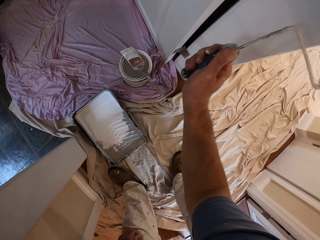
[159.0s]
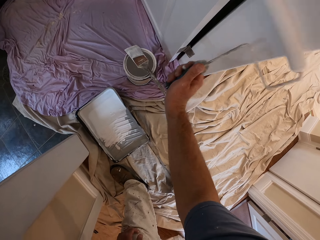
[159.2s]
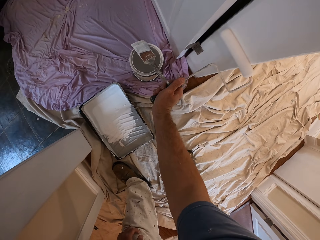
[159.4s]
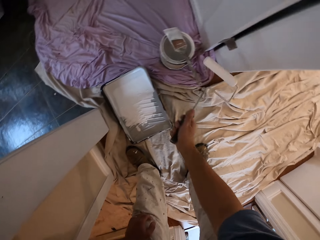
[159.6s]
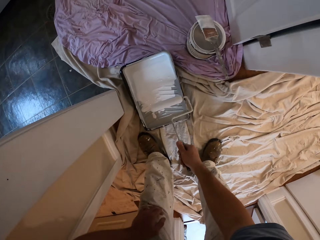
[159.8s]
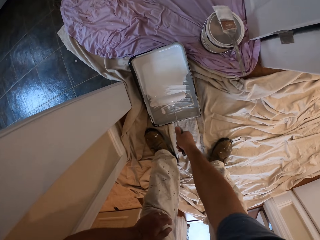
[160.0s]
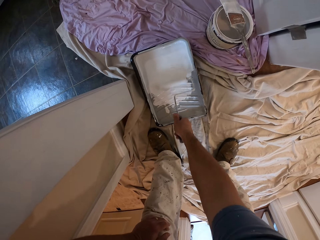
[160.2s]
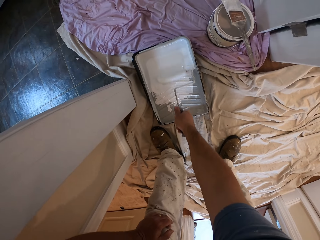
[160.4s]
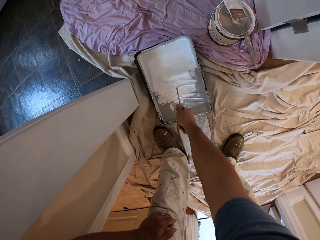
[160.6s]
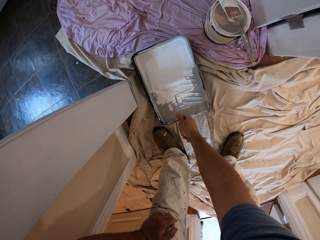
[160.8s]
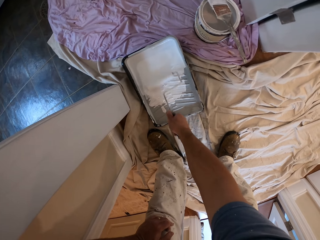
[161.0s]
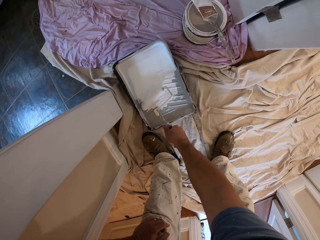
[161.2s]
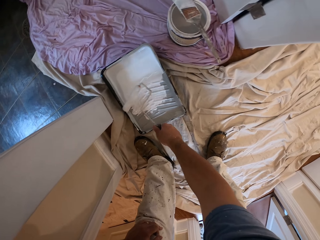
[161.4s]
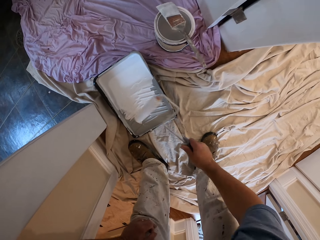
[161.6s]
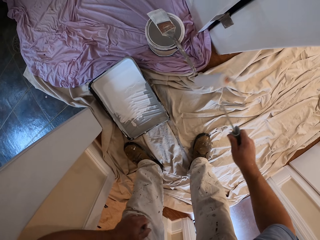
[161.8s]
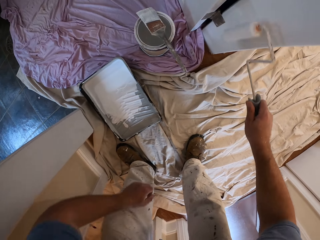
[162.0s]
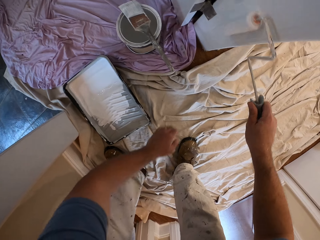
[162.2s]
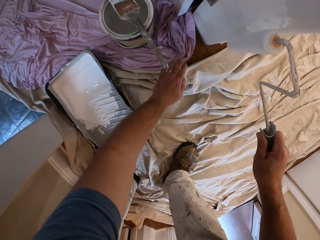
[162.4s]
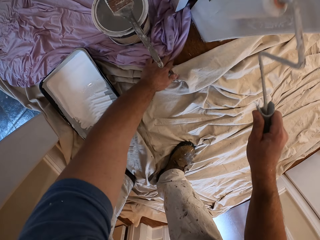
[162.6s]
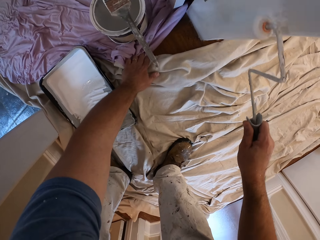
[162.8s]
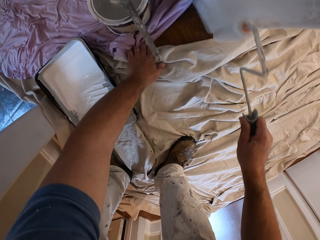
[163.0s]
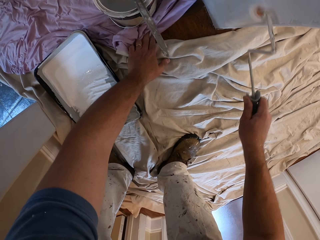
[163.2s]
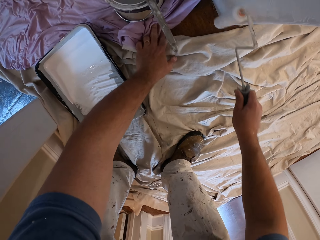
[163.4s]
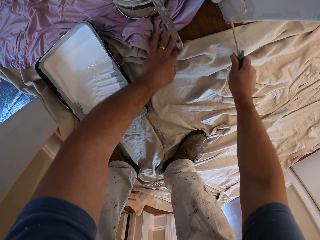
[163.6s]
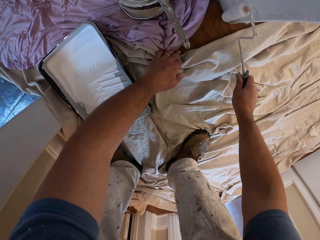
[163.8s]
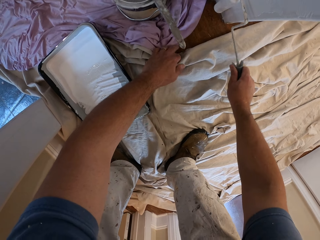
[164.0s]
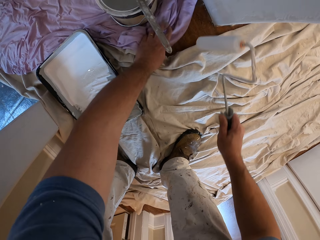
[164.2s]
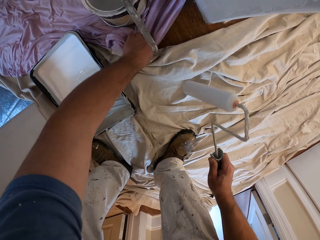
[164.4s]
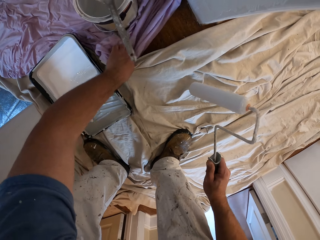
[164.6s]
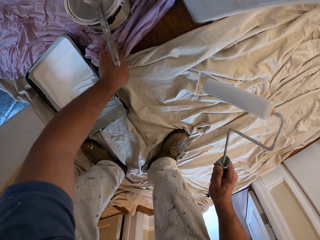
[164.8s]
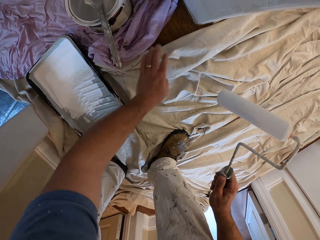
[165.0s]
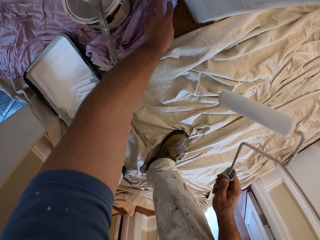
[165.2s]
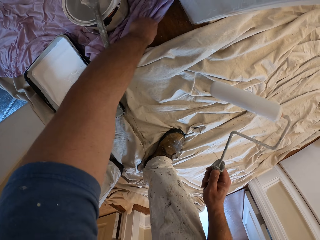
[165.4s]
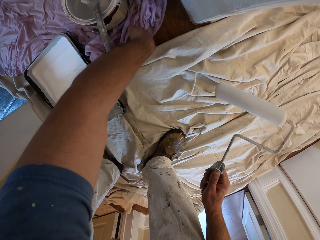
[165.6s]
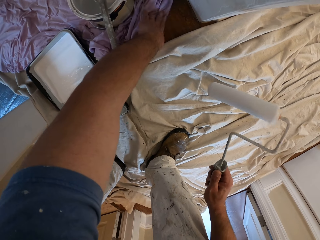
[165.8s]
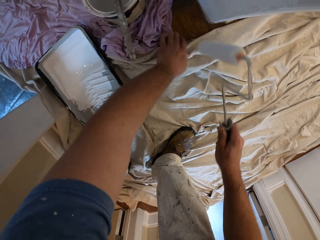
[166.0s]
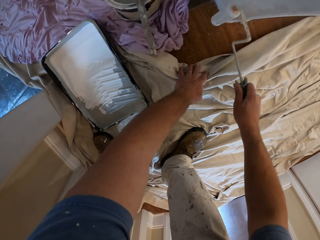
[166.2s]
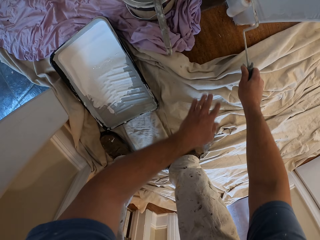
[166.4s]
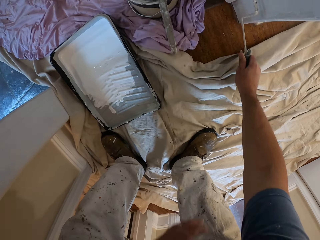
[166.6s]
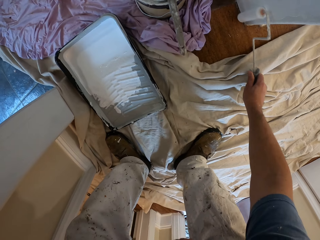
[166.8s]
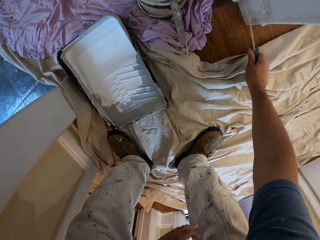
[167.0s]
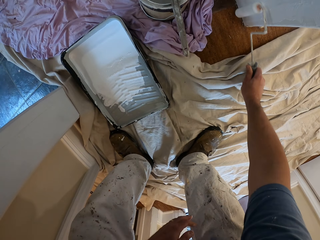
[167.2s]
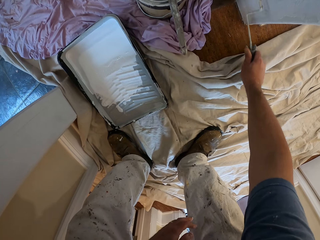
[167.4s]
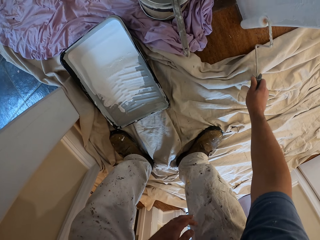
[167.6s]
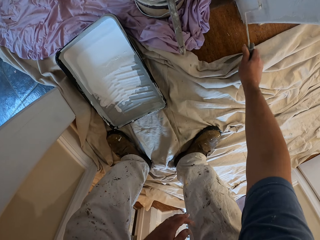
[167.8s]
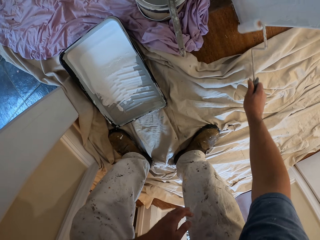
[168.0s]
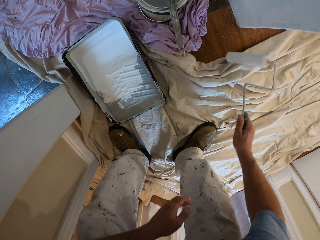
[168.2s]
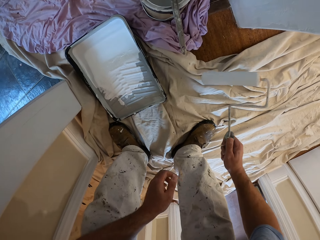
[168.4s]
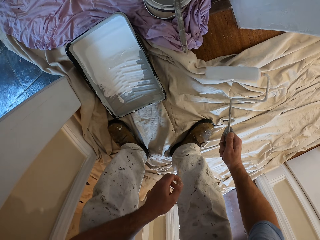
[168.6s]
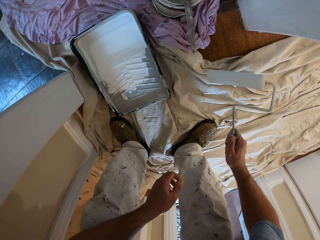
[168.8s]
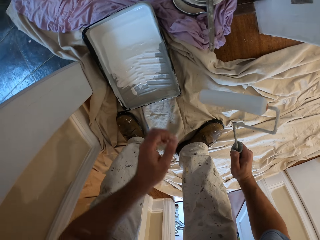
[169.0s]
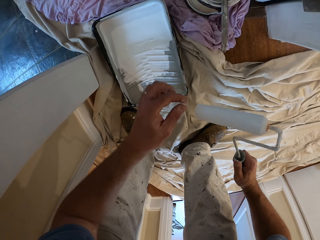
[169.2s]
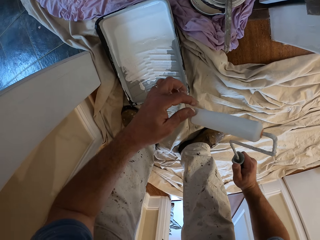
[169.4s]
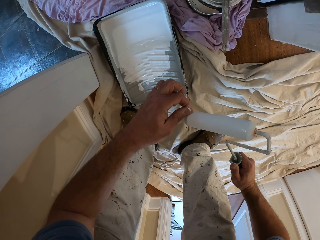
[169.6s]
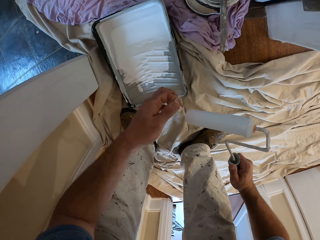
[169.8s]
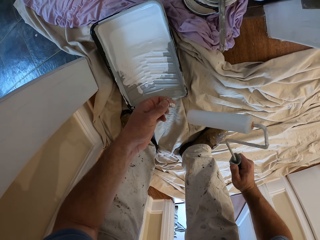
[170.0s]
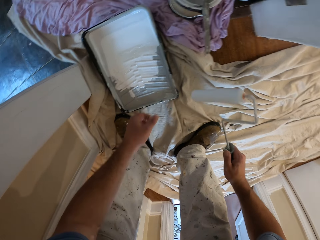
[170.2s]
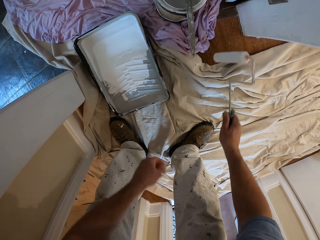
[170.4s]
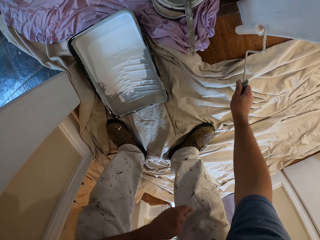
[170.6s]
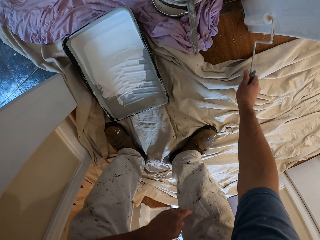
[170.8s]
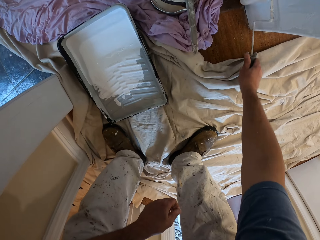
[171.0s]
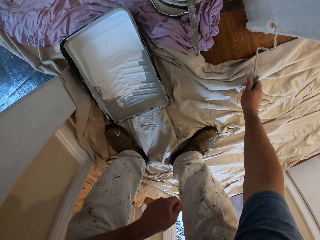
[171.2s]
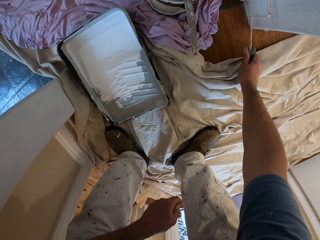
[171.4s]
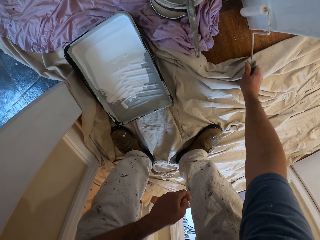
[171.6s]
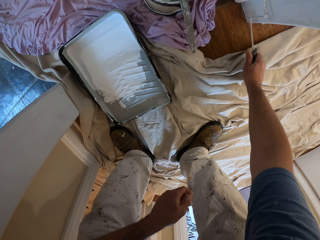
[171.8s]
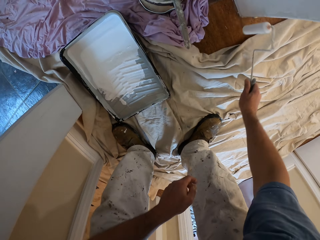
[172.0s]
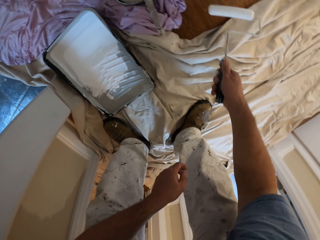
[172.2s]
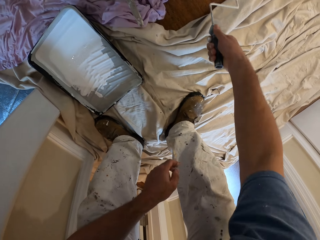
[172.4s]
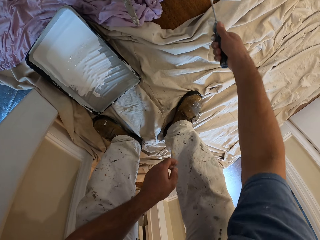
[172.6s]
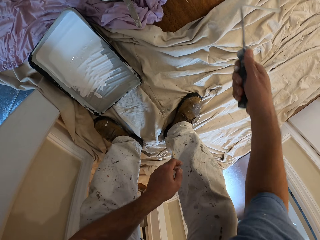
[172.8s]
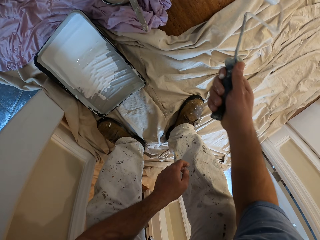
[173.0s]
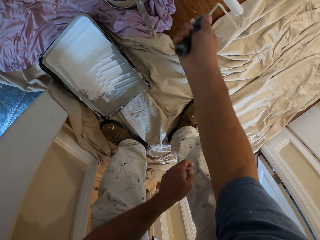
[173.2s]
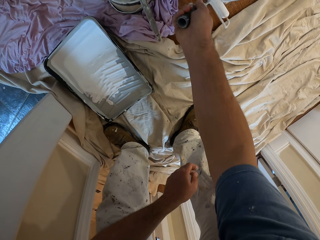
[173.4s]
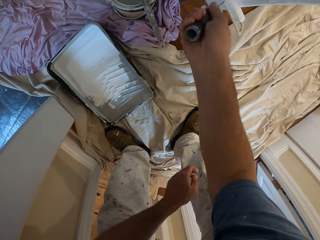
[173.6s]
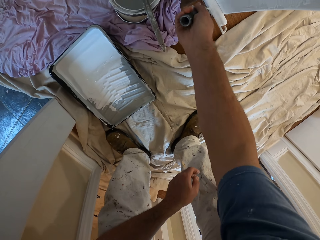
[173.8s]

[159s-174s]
The camera wearer rolls the roller brush in the container. They dip the paint roller into the paint tray. They paint the doorpost with the paint roller. They pull the sheet. They paint the door frame. They touch the roller brush. They paint the door frame.

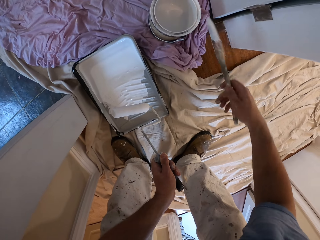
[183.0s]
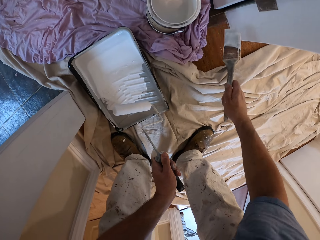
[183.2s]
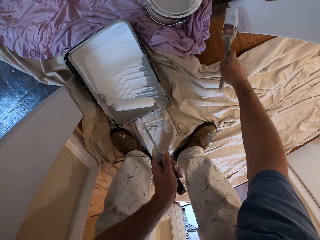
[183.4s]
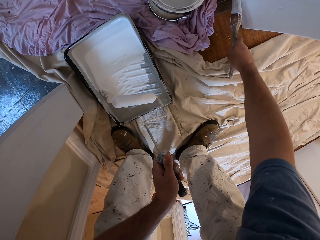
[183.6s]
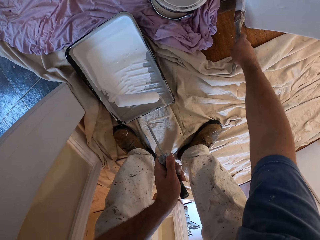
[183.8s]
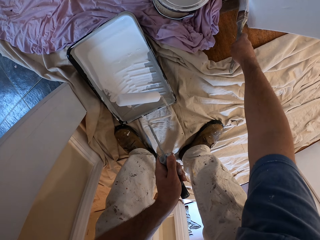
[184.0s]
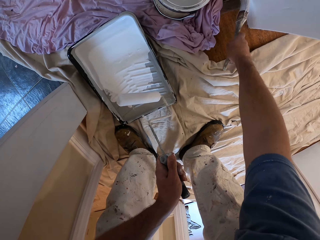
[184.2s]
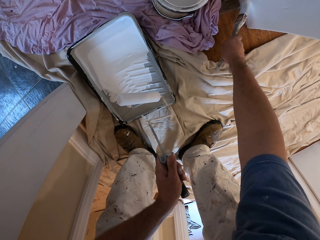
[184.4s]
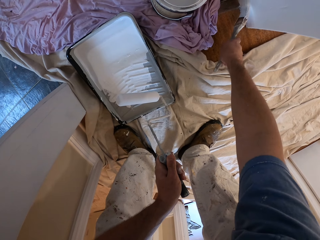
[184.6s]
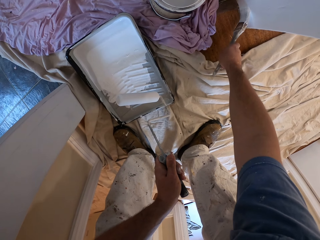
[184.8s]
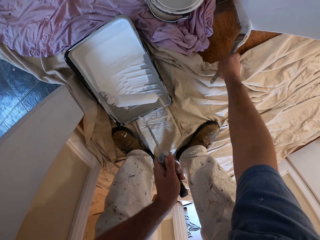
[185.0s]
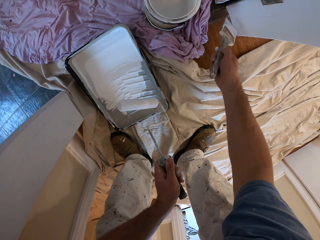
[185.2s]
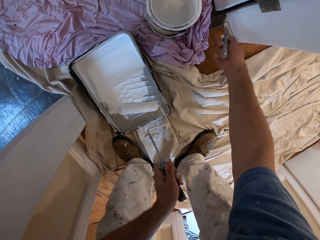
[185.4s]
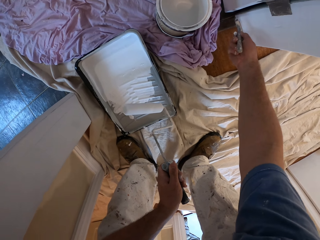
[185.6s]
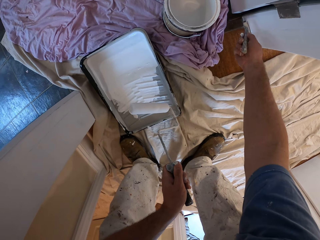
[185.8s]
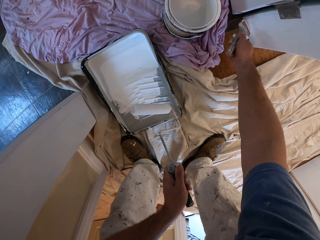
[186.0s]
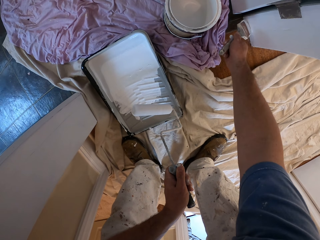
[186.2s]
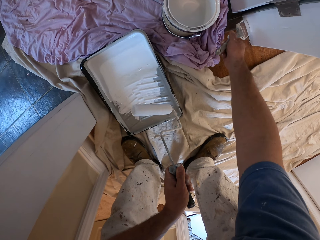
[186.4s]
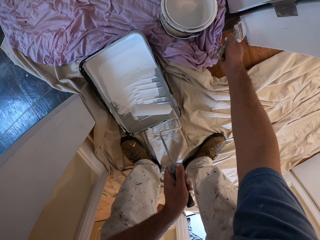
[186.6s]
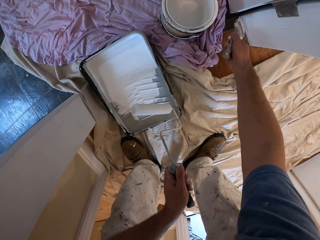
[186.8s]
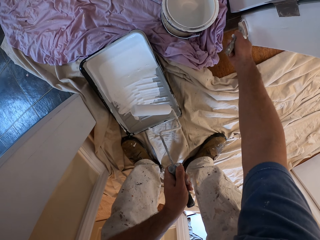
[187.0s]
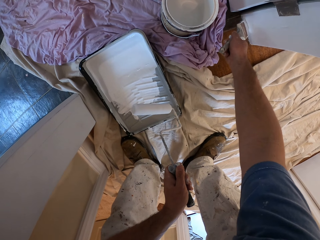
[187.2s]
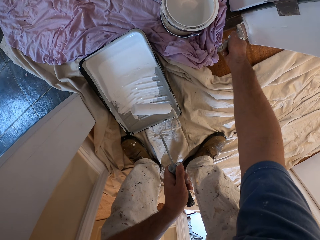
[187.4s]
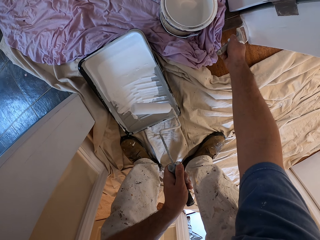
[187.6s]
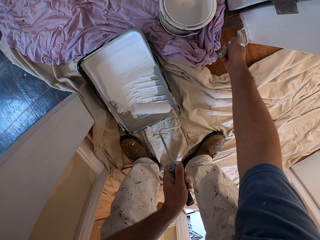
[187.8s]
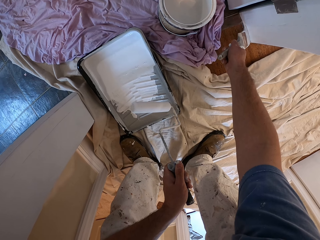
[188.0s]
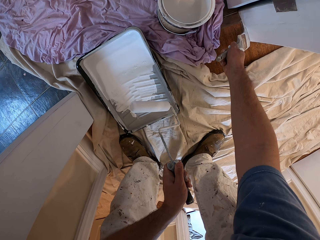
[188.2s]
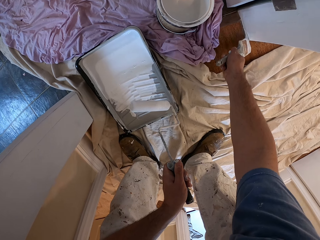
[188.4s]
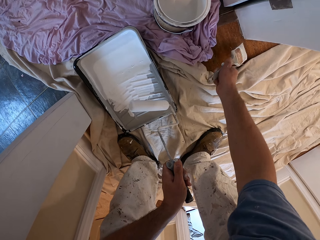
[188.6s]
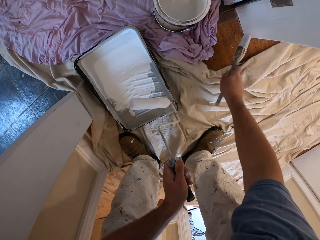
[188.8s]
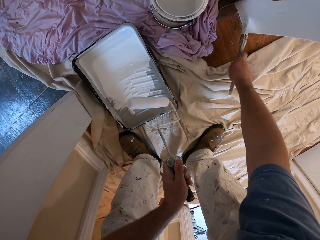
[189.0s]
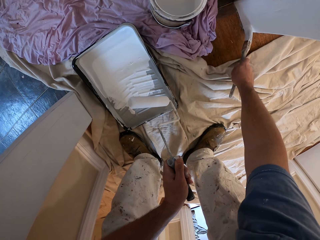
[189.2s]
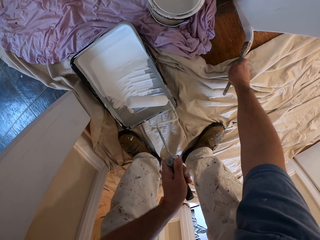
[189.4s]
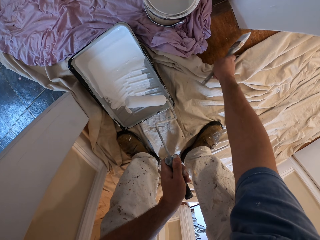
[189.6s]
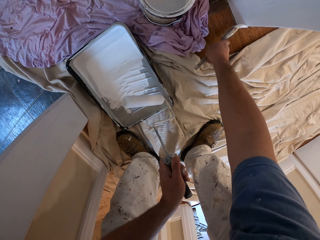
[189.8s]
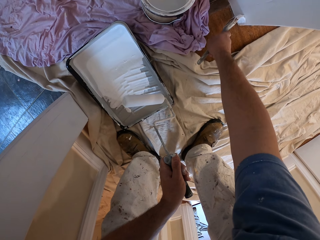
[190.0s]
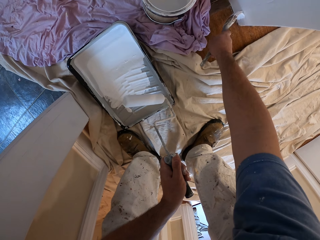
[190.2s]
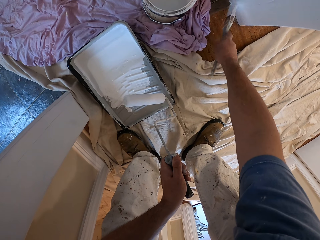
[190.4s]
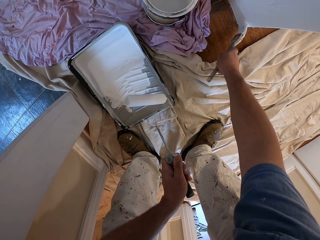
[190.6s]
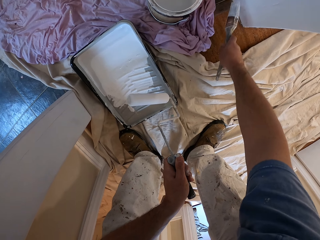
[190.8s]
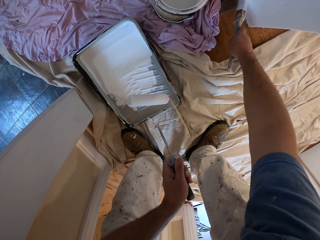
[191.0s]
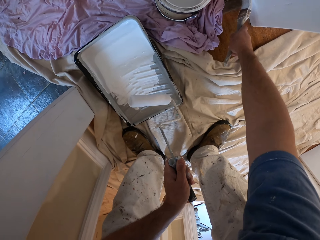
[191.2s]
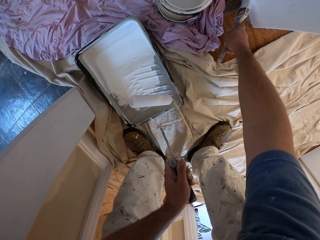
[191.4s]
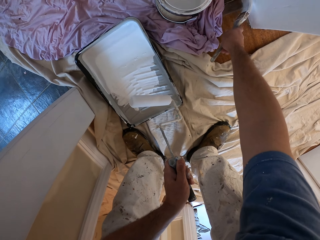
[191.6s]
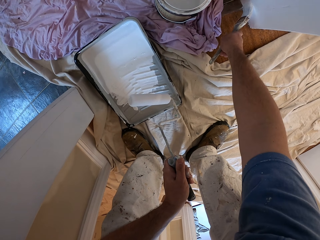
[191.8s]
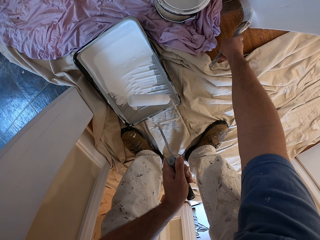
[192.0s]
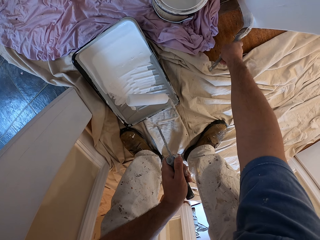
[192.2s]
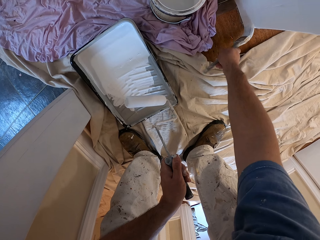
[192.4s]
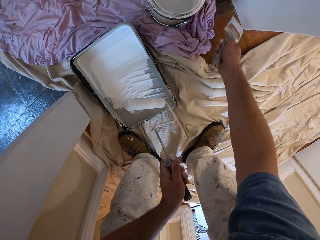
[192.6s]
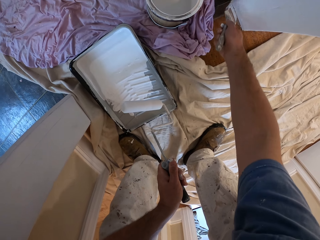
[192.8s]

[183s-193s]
The camera wearer dips the paint brush into a paint container. They paint the doorpost with the paint brush.
